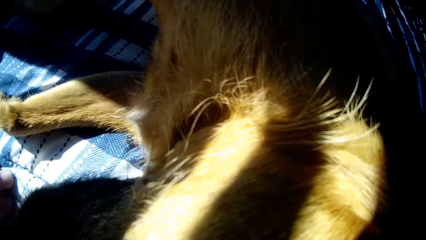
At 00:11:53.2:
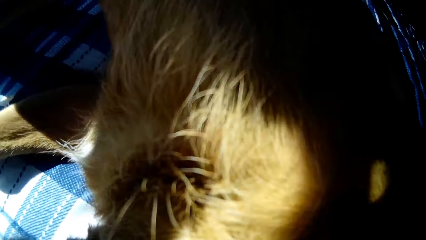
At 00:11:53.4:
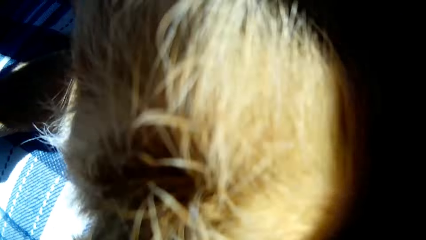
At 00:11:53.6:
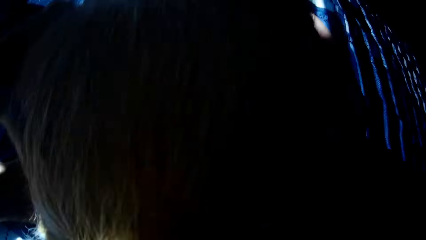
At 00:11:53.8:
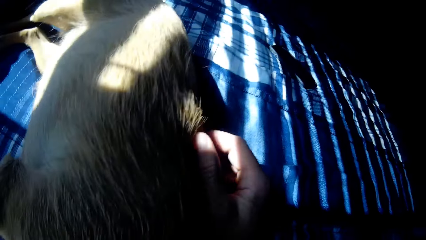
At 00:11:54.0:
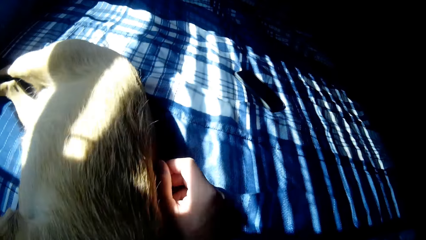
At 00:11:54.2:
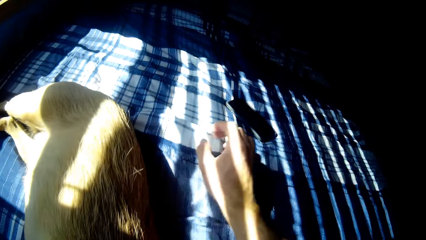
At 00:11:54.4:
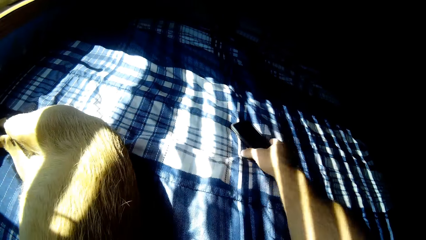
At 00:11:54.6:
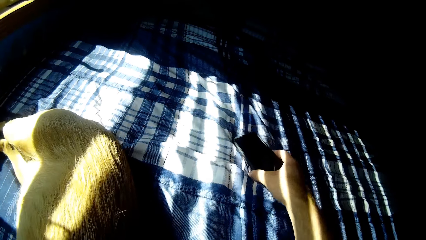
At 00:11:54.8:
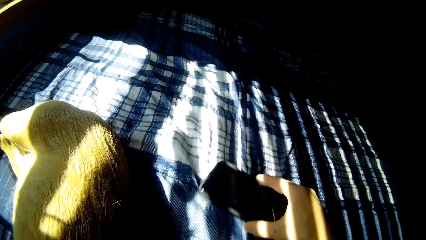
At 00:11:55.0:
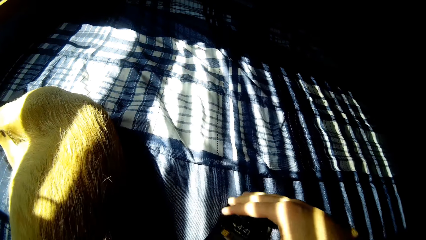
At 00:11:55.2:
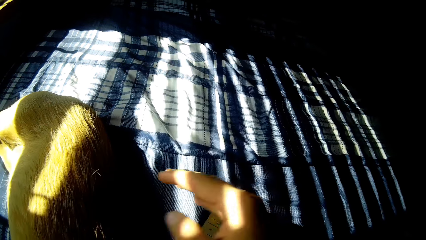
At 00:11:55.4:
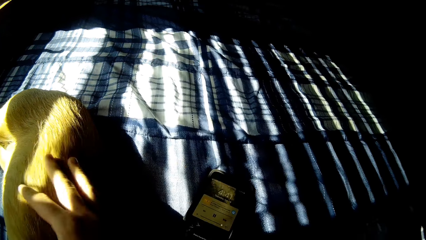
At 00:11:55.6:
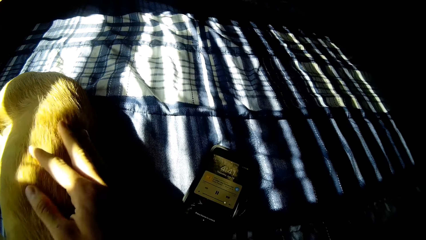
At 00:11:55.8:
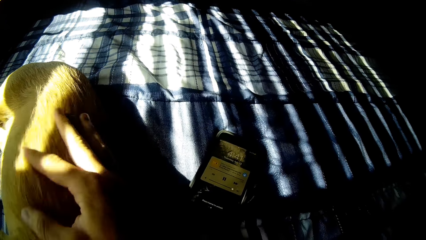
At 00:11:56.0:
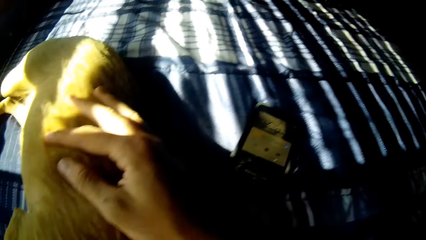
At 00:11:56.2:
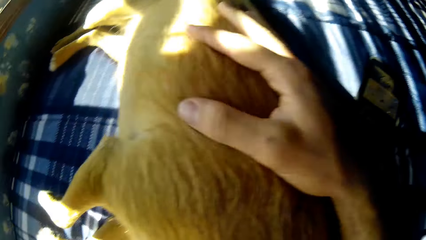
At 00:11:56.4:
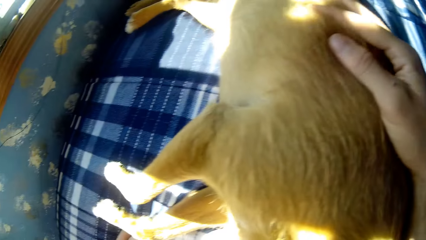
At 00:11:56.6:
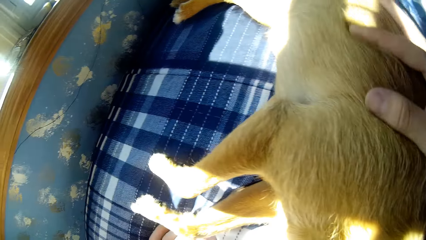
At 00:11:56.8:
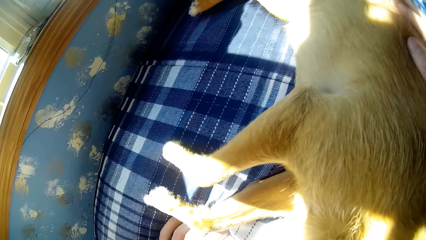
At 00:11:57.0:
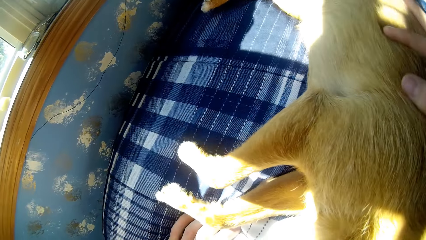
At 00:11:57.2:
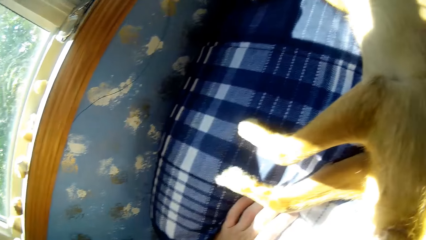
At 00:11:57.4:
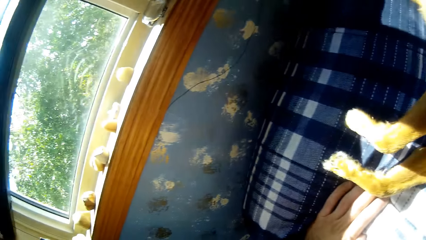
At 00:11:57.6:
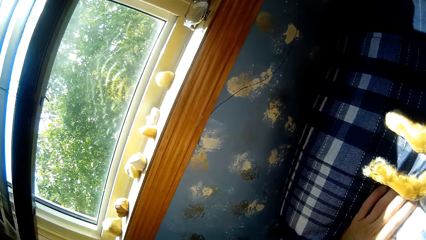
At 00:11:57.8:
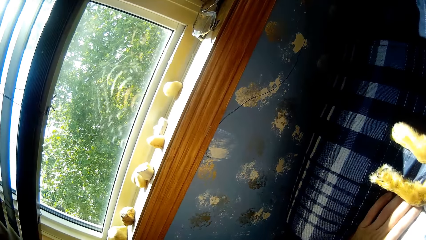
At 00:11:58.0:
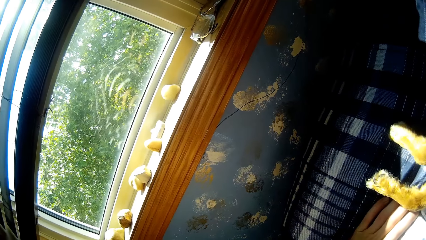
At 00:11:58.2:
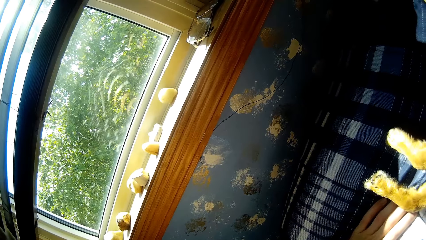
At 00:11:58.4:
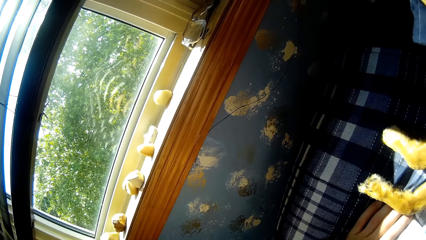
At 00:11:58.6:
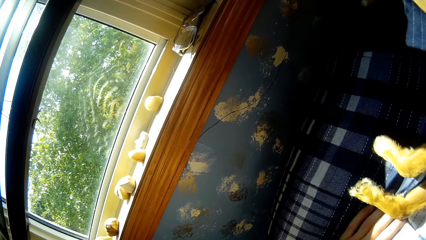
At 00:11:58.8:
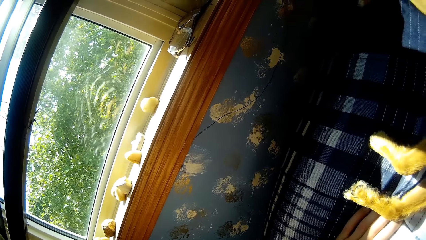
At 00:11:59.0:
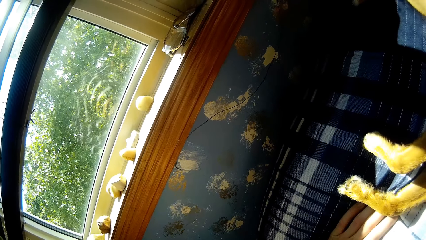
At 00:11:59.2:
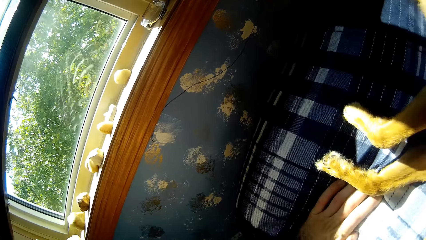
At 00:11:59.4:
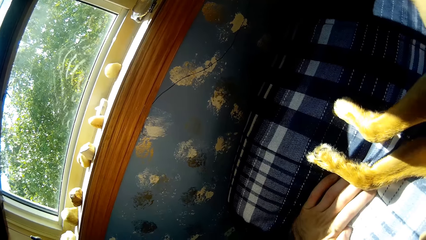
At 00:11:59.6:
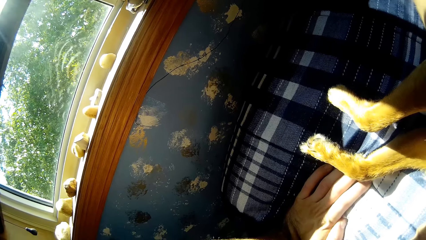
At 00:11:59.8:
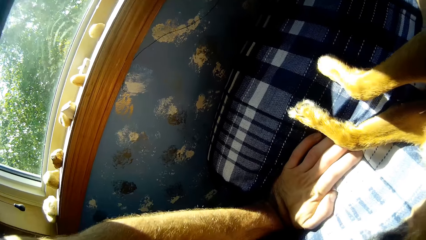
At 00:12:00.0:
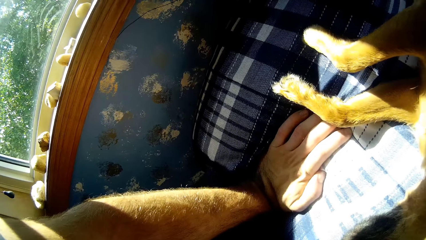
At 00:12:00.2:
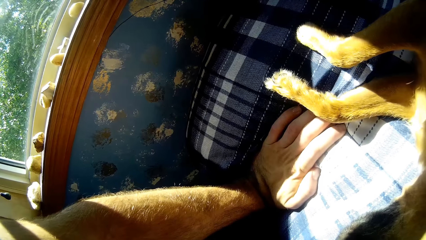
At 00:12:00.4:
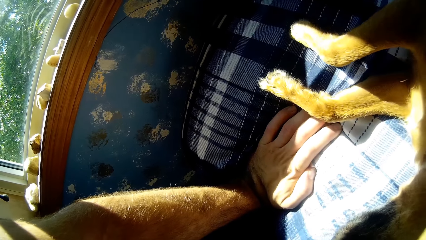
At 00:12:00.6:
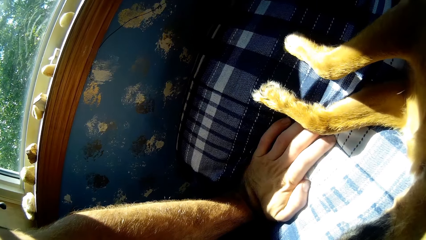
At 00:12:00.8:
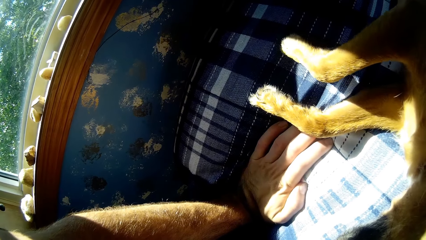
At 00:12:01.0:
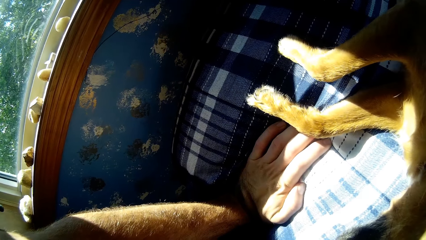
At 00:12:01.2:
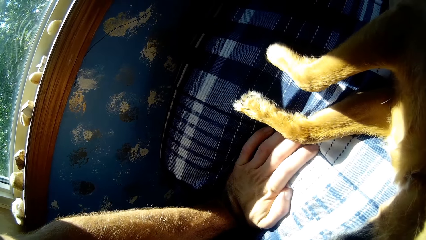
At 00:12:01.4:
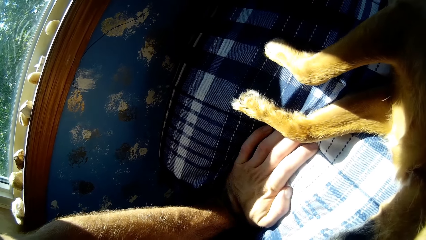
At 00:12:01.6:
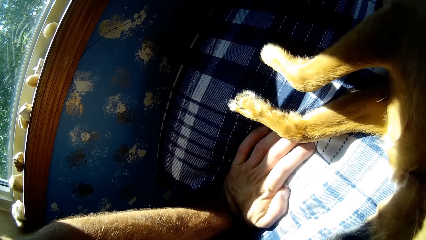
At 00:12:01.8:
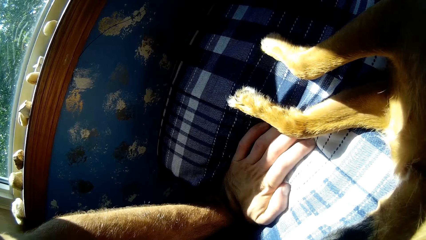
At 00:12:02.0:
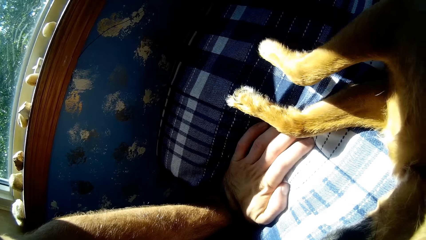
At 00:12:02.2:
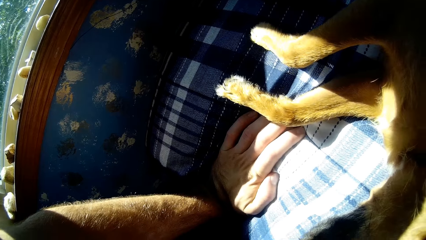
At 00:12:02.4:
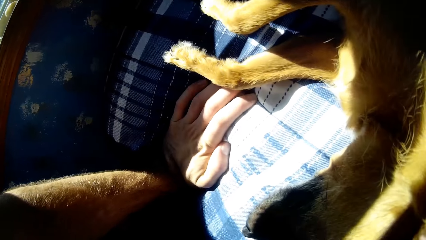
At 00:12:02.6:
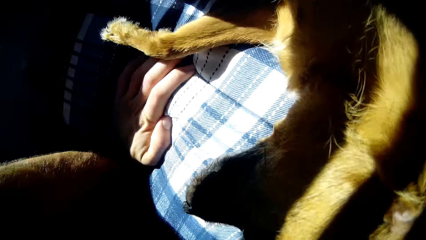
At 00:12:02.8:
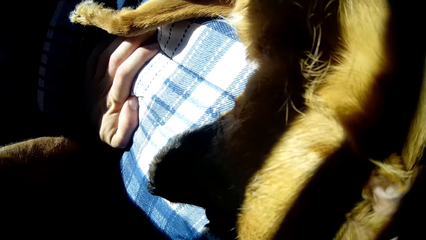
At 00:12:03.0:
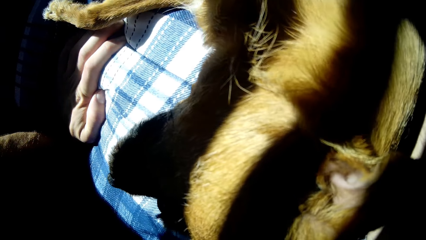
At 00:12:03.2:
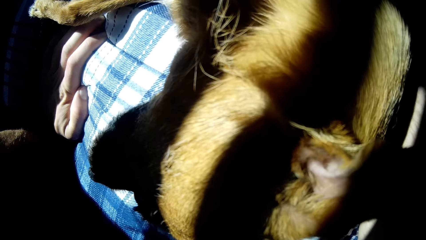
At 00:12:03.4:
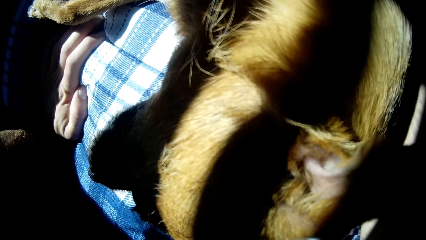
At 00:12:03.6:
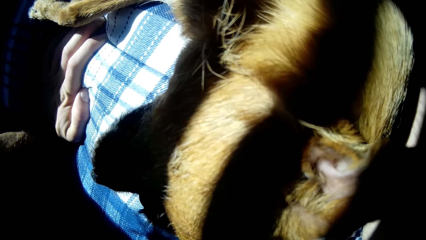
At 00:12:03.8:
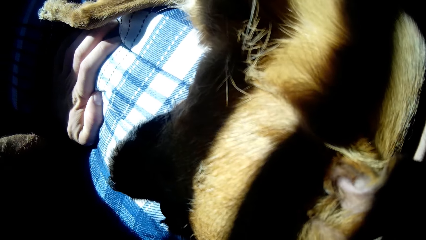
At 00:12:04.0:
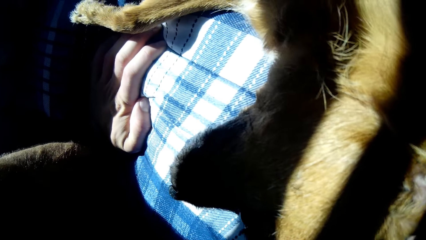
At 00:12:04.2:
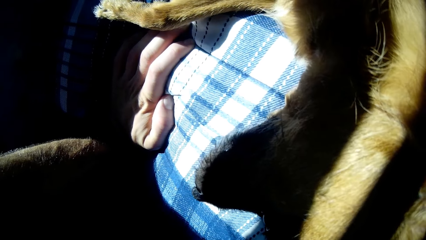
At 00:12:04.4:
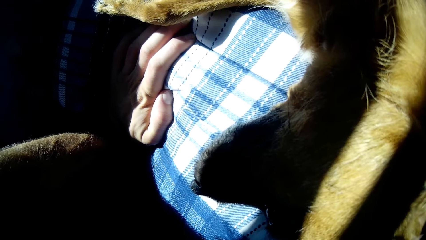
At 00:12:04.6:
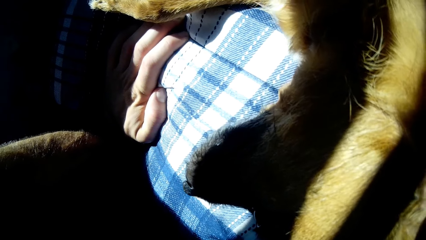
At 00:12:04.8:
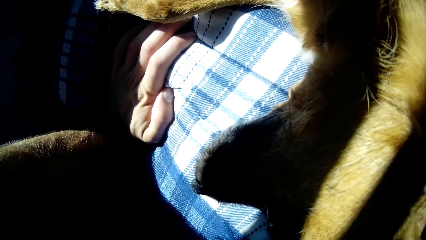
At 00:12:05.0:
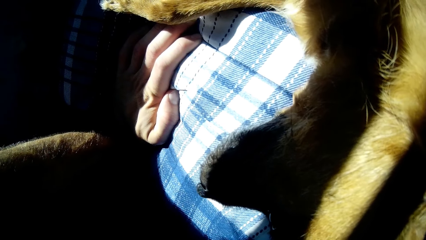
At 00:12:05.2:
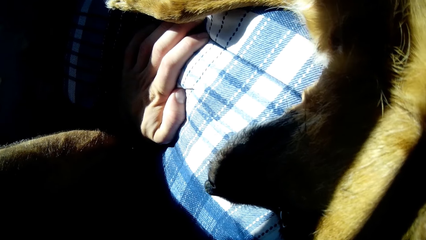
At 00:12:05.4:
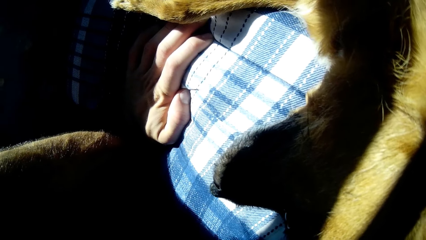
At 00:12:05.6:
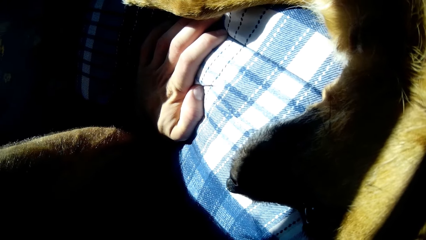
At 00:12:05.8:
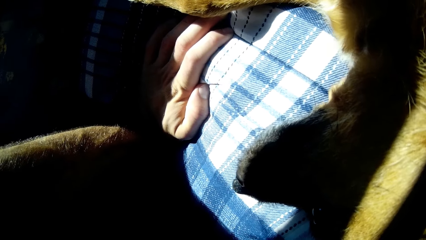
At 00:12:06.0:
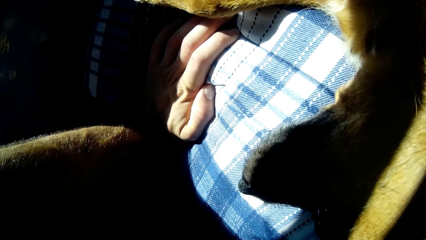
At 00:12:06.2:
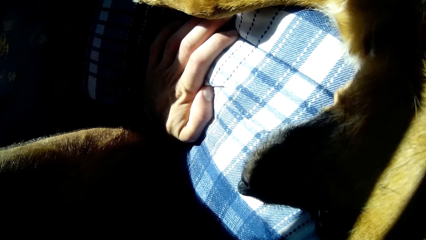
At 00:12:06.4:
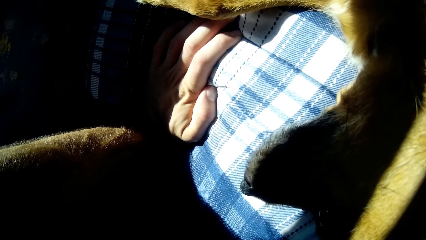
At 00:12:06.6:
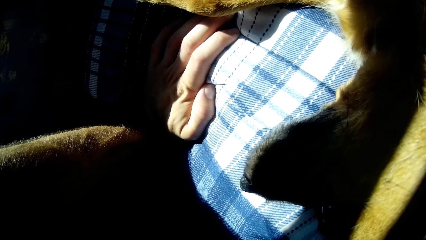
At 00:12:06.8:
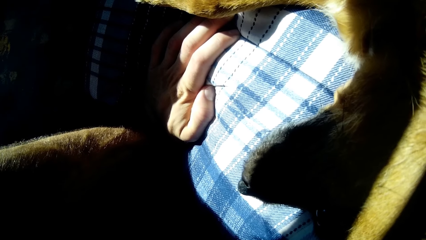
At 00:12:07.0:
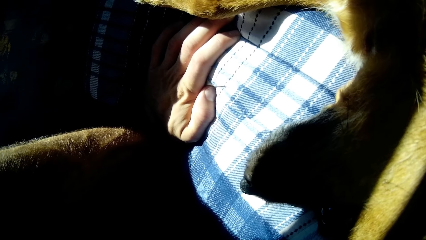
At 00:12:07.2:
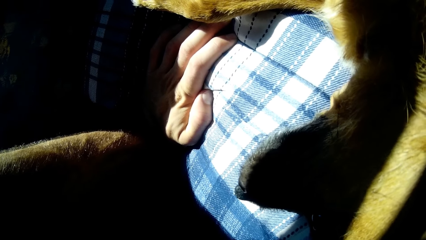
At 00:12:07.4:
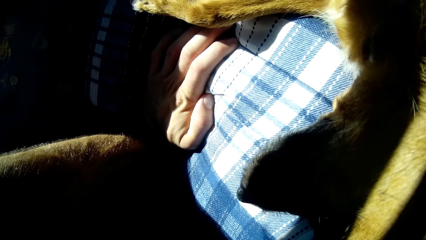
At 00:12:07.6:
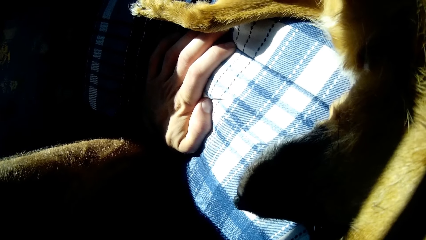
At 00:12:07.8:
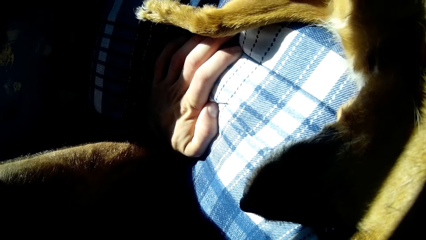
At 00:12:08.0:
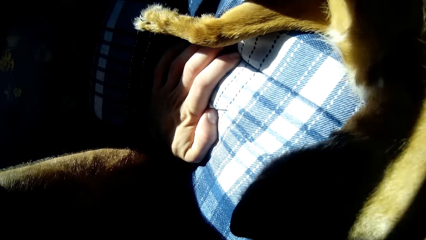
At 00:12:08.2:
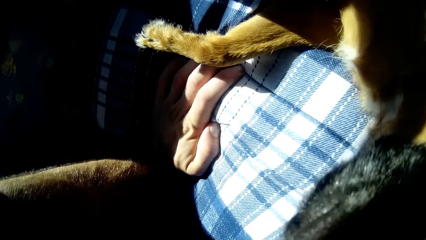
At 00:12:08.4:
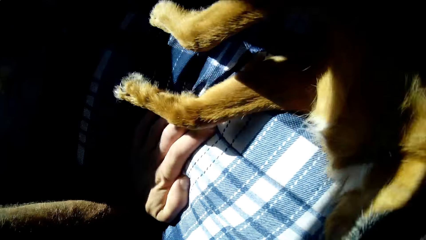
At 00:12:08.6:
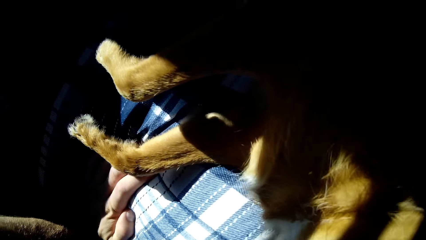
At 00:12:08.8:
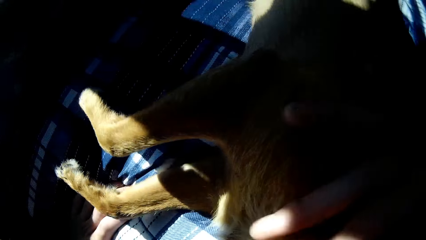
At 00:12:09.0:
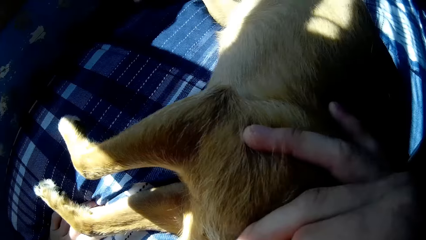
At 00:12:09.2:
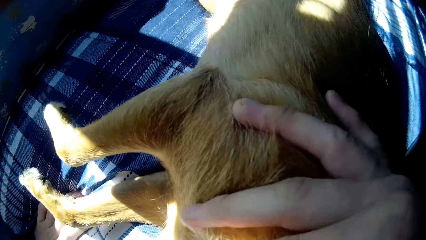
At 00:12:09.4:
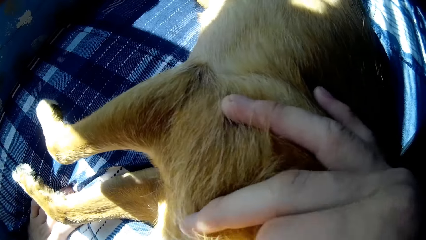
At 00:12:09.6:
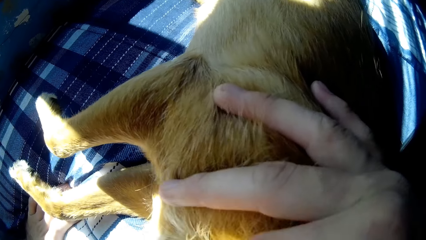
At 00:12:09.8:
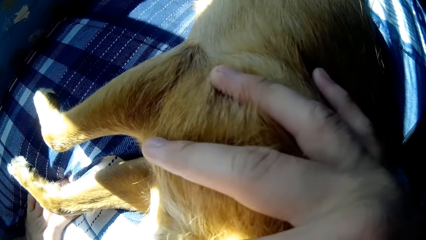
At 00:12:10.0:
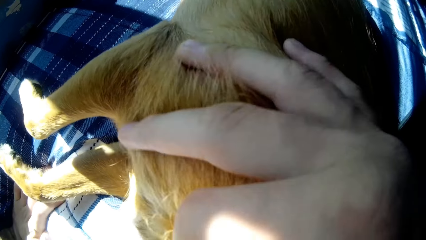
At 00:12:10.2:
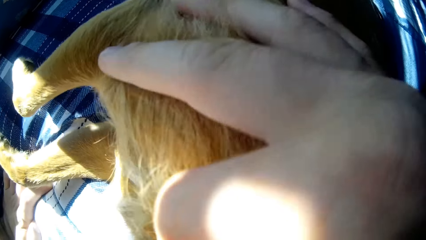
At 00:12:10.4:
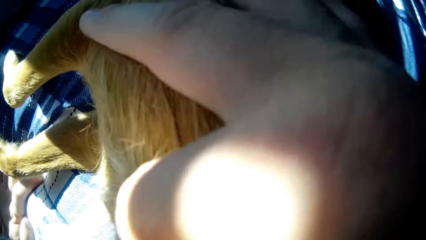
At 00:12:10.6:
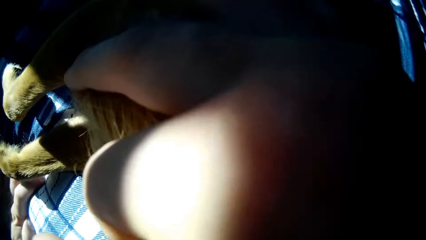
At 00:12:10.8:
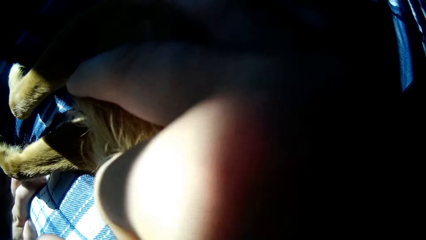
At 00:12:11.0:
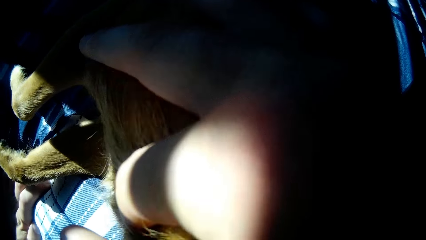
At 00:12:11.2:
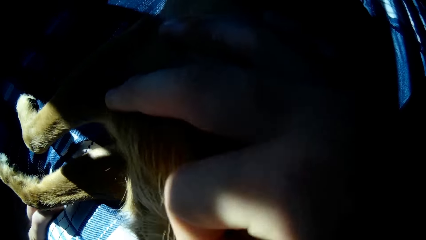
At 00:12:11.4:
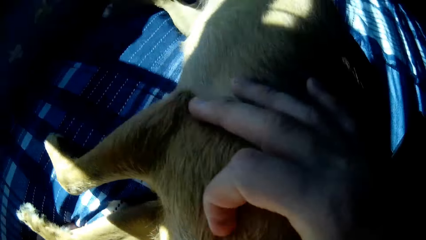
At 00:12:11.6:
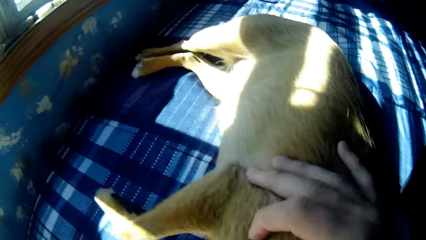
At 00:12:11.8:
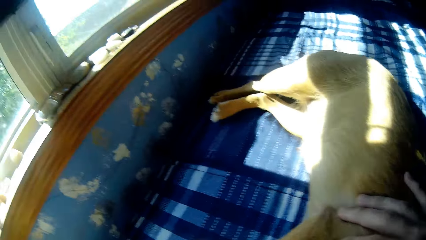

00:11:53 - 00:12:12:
The camera wearer adjusts a phone on the bed with his right hand. He caresses a dog with his right hand.
